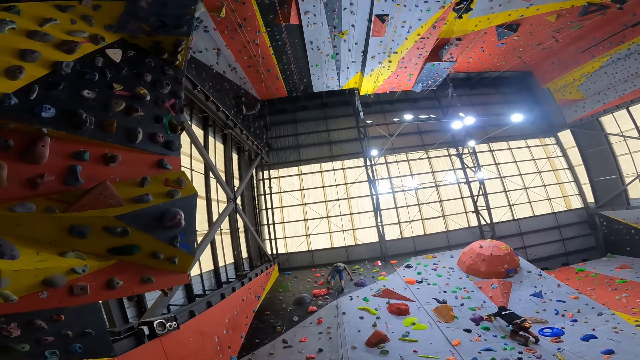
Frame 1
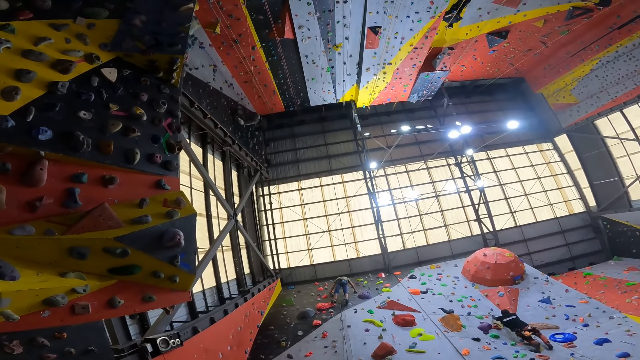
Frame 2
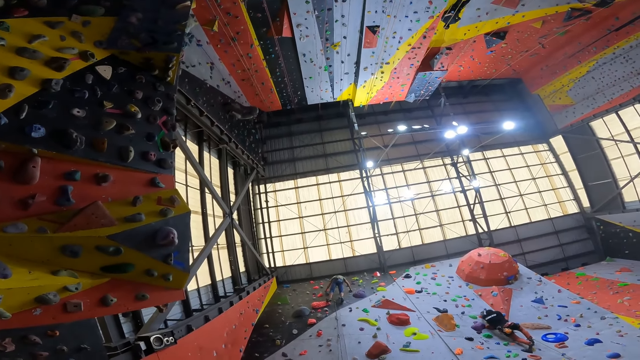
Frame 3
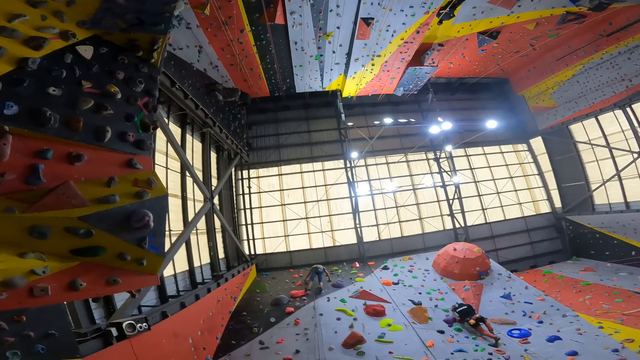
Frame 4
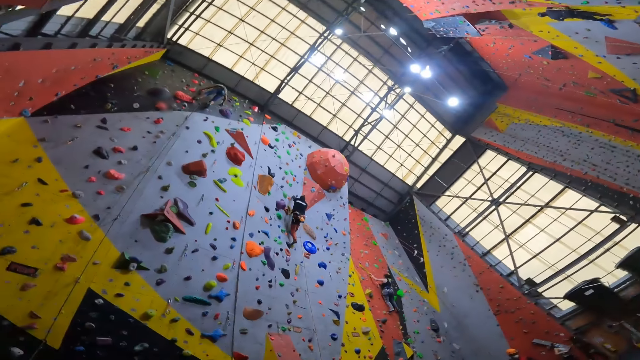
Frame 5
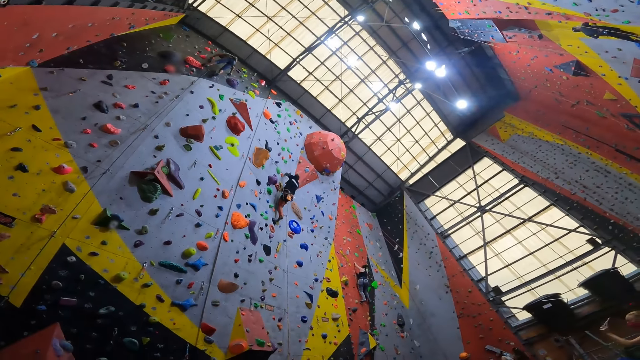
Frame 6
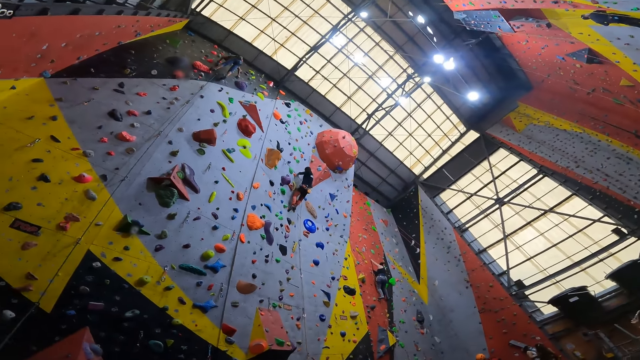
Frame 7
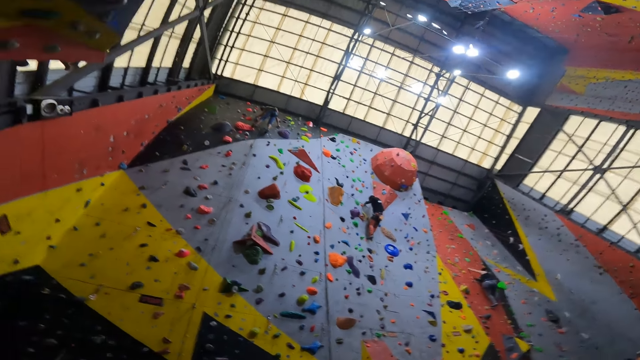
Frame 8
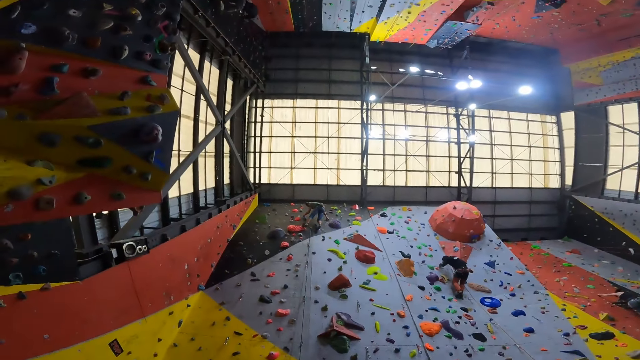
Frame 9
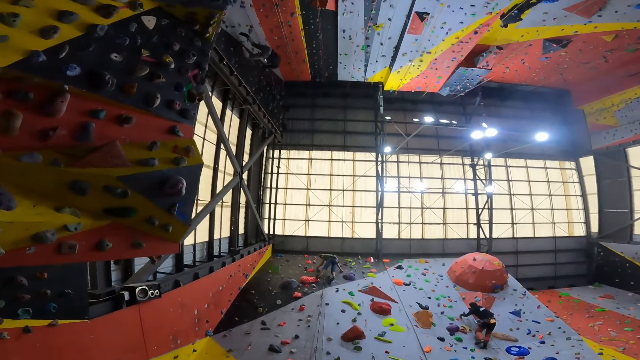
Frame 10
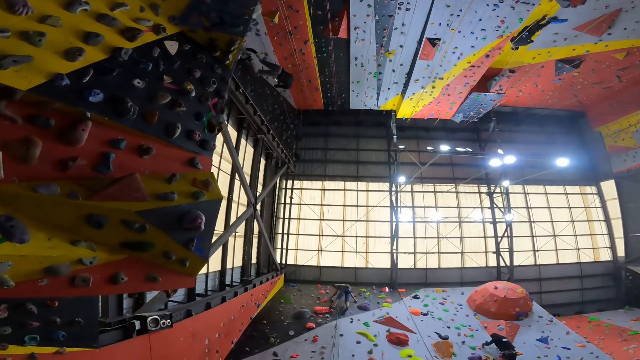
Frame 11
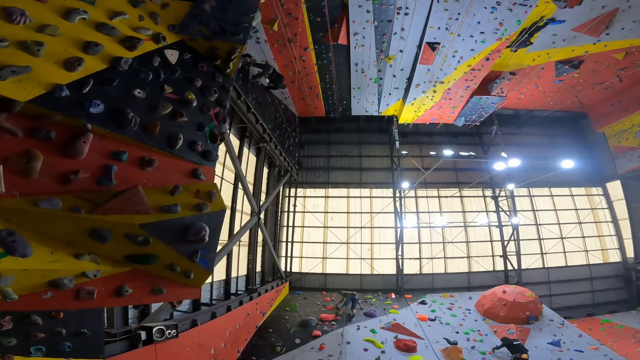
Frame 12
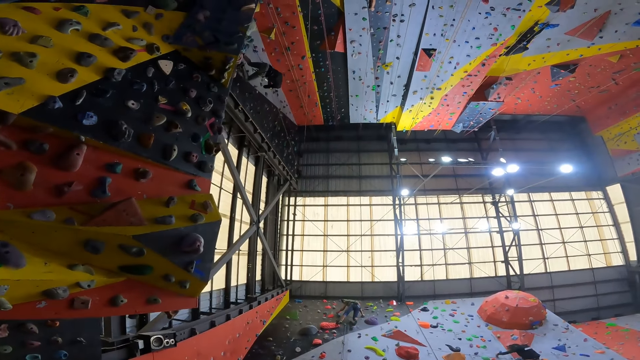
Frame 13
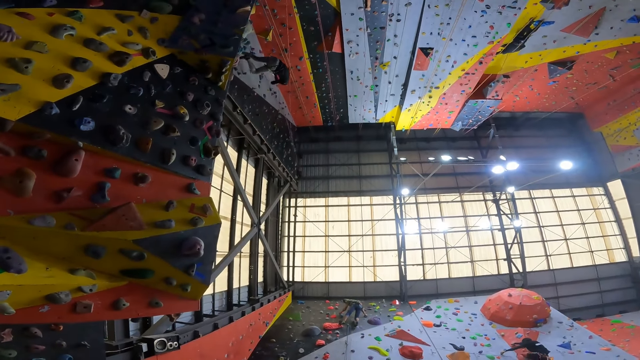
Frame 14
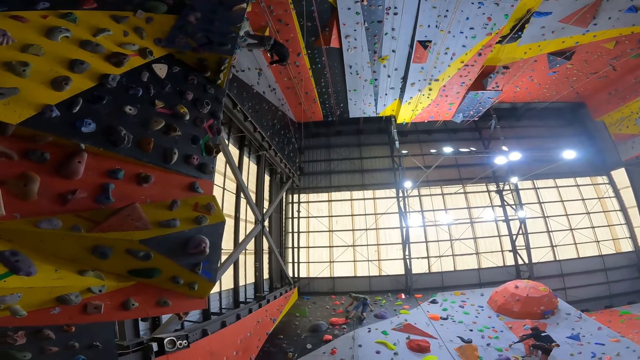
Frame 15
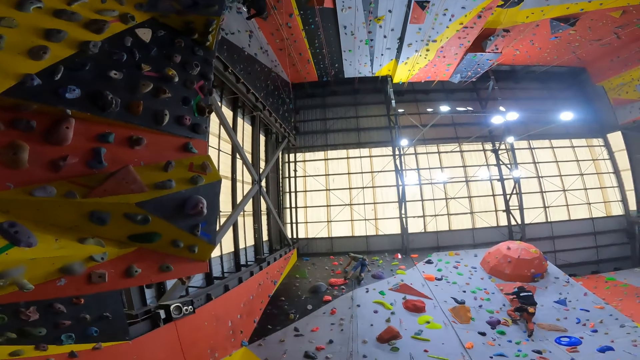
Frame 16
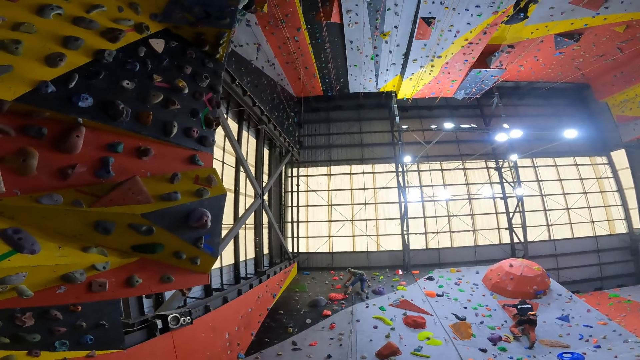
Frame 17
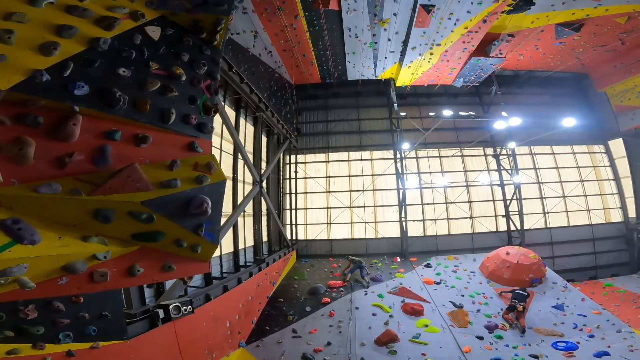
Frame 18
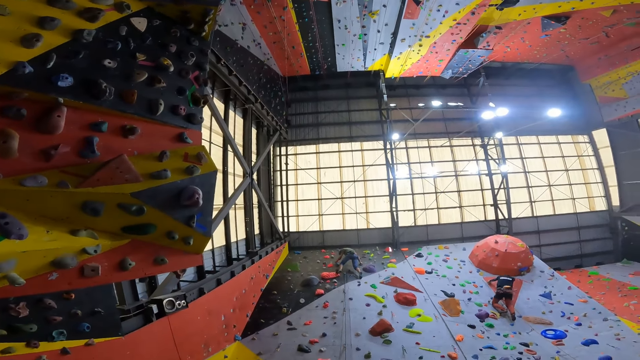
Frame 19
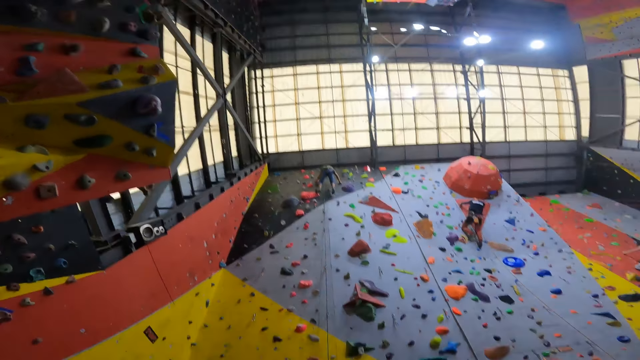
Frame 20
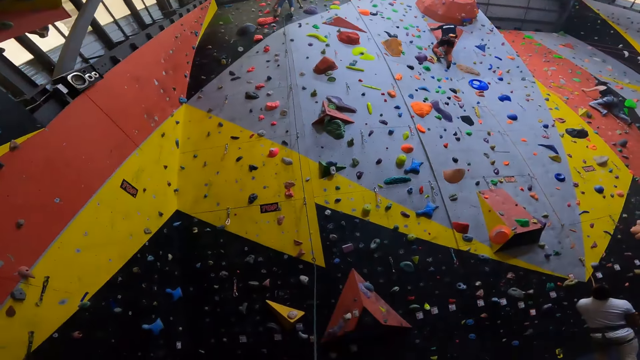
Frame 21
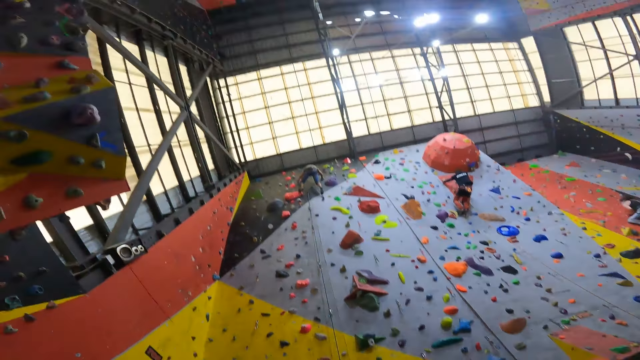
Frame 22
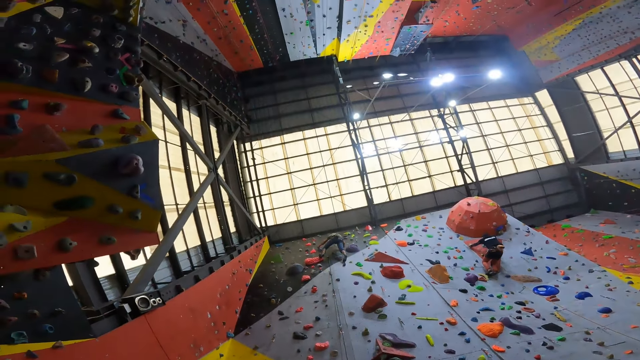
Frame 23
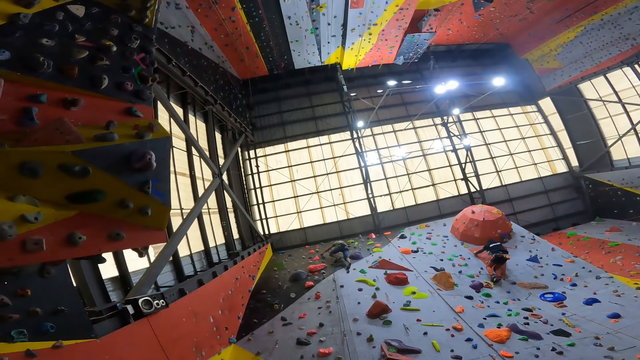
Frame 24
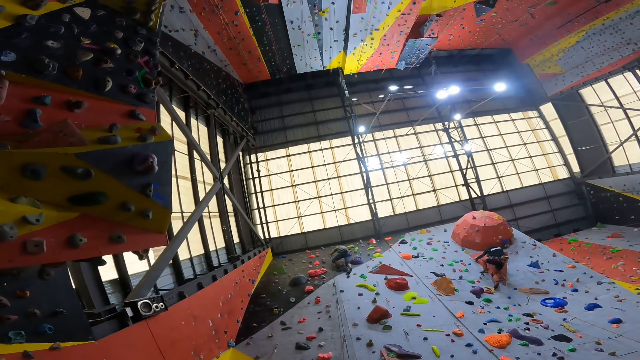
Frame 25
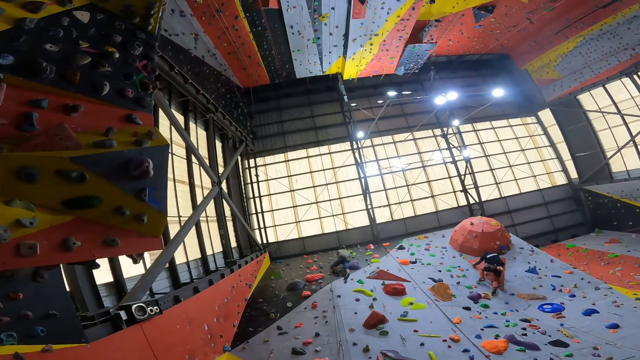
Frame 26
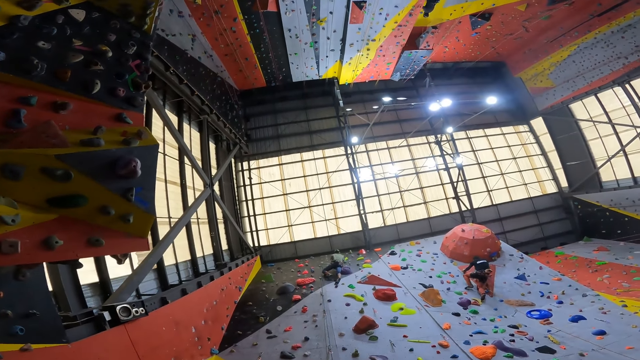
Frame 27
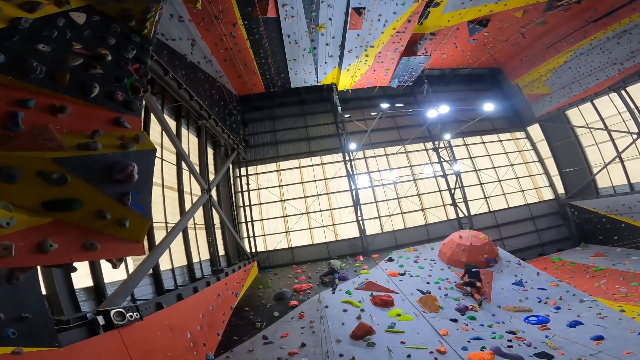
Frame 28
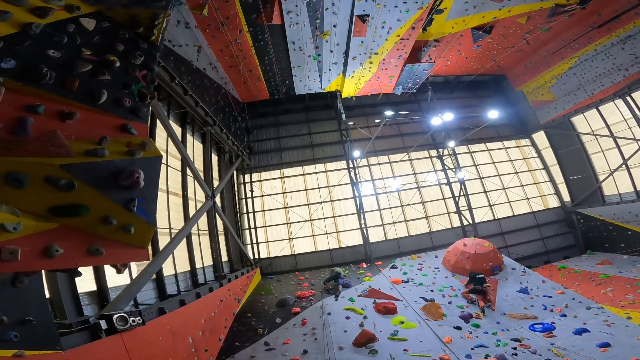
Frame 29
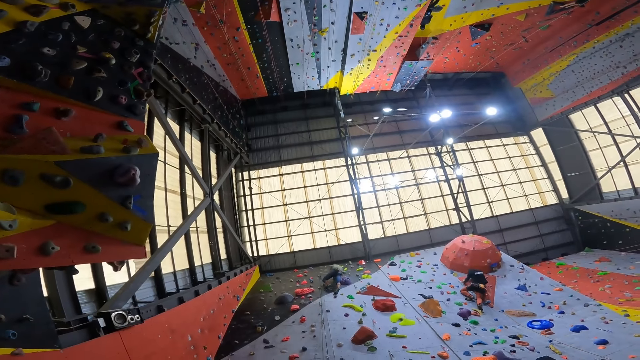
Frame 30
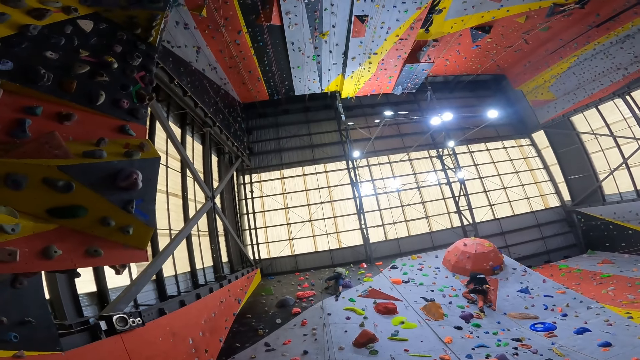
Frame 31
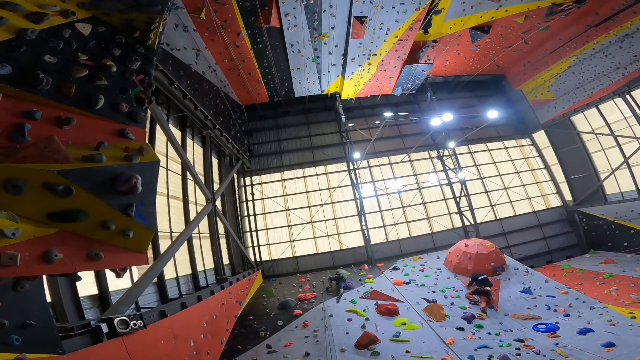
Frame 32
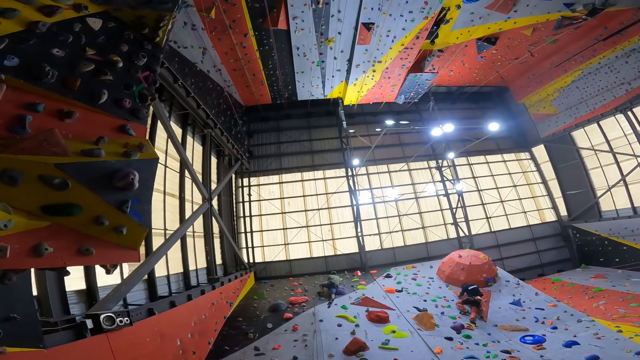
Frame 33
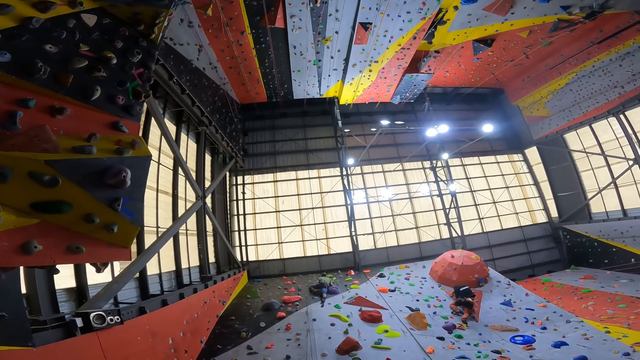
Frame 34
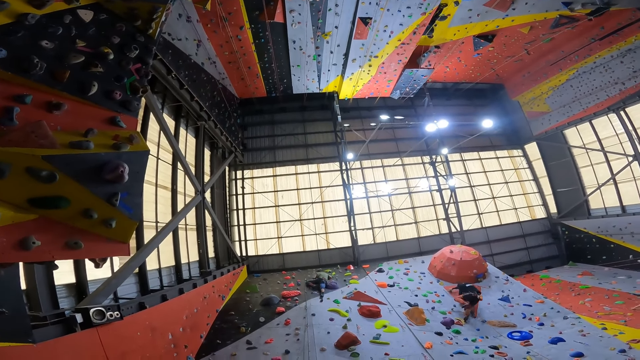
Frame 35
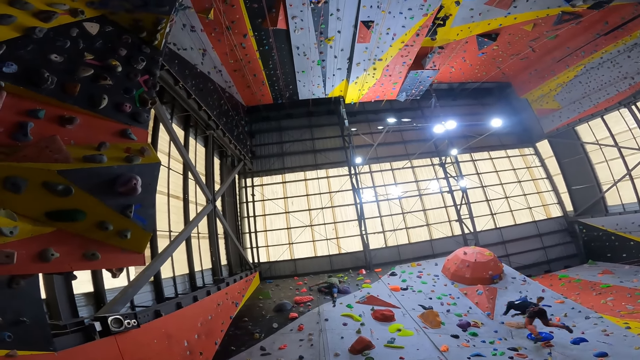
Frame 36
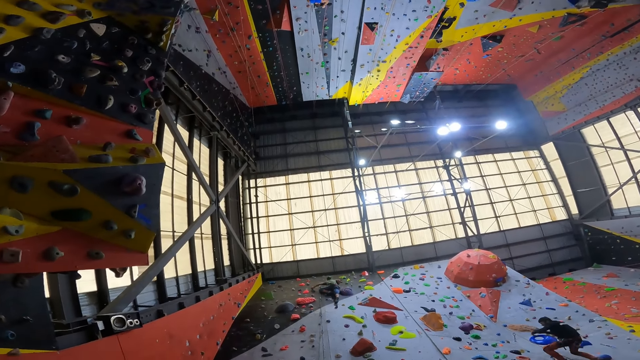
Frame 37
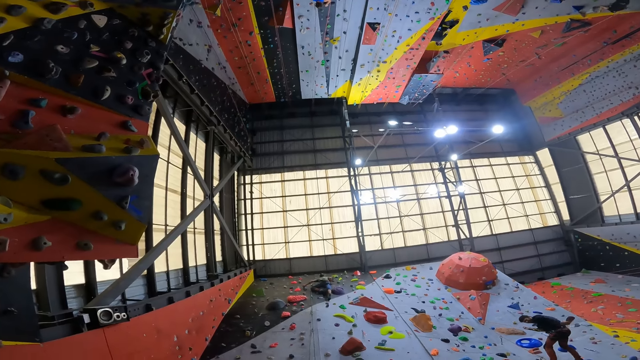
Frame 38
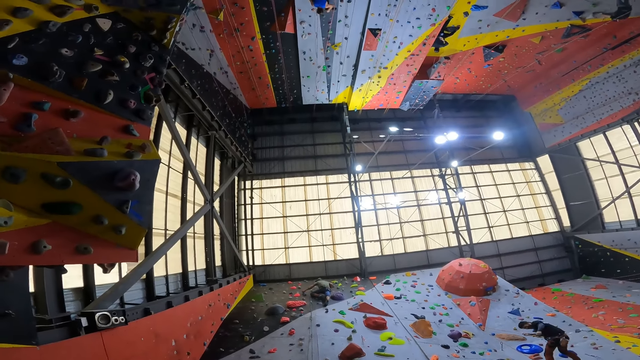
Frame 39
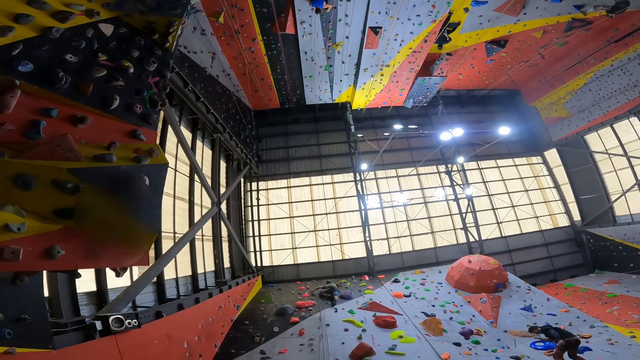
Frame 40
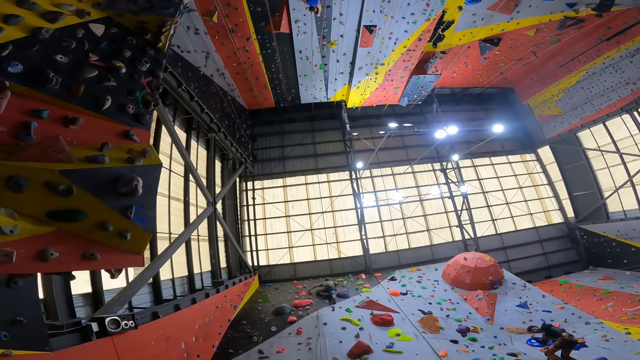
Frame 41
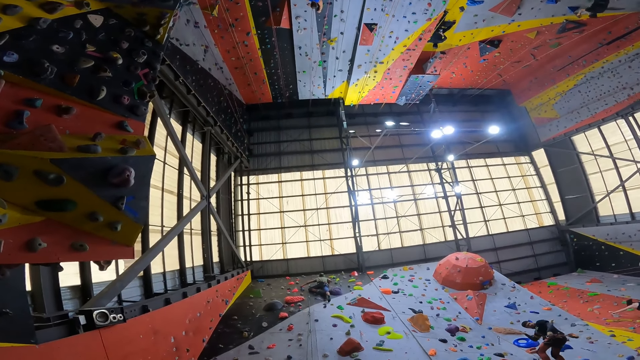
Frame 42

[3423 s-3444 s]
The camera wearer looks at the wall. They look at the man and another man.
